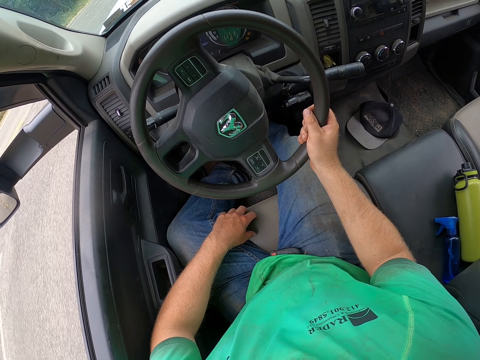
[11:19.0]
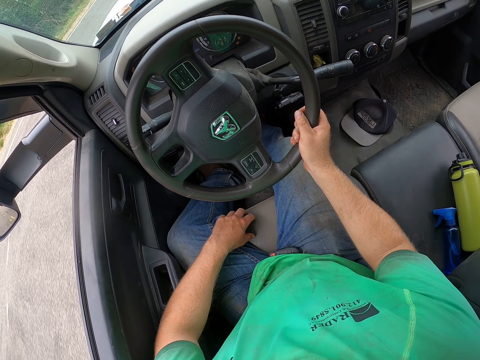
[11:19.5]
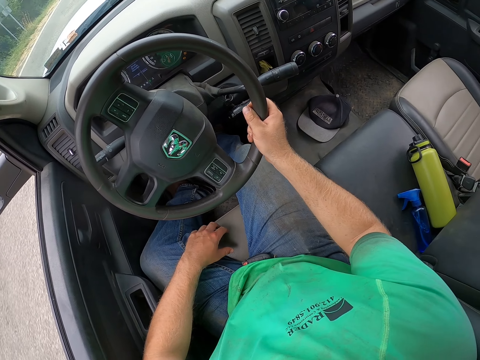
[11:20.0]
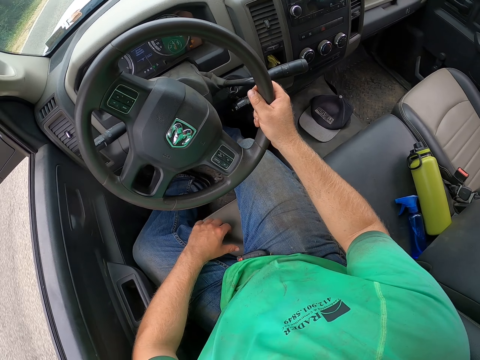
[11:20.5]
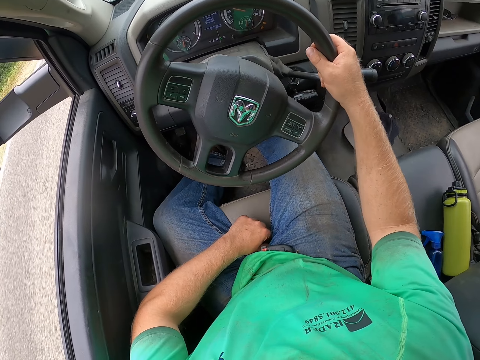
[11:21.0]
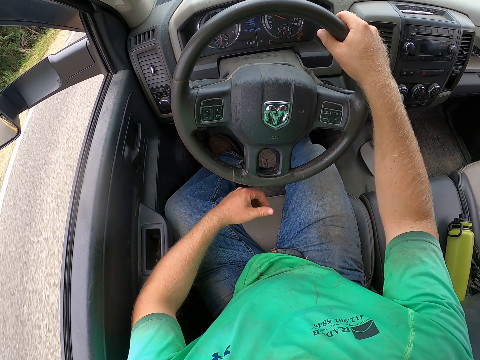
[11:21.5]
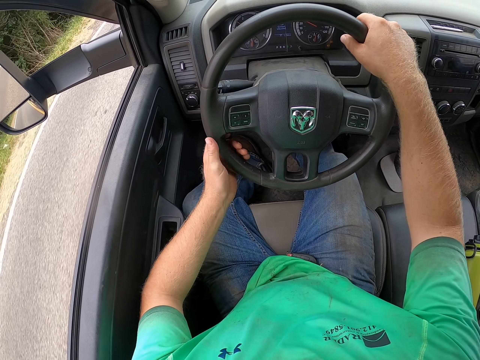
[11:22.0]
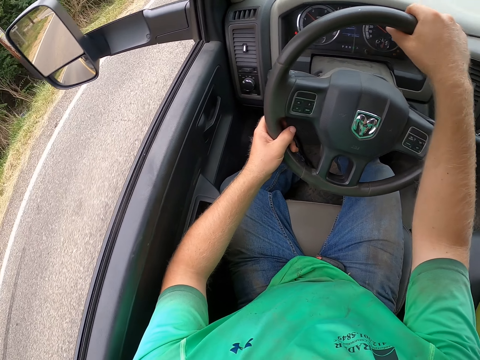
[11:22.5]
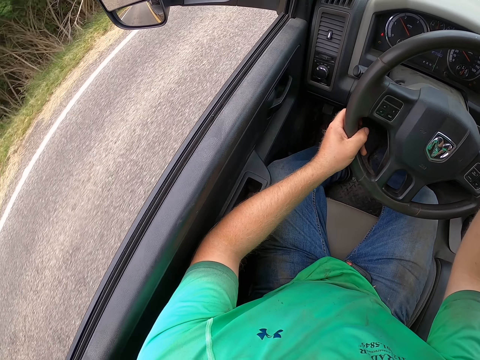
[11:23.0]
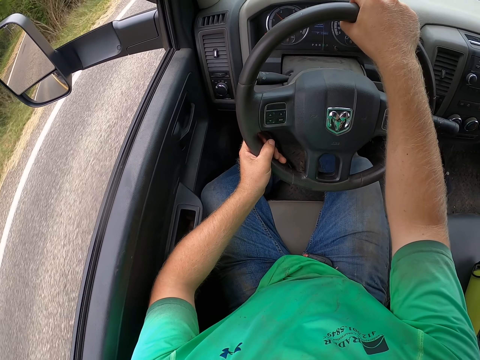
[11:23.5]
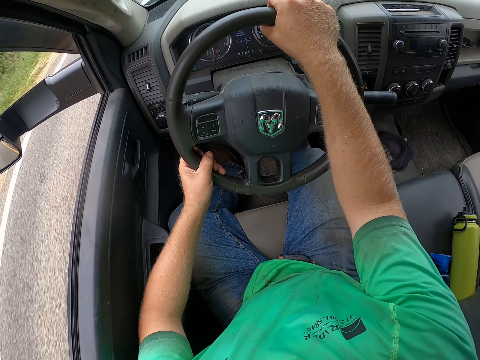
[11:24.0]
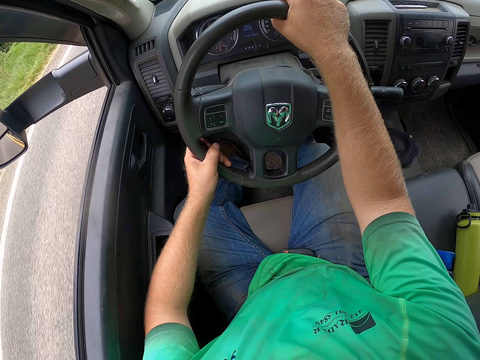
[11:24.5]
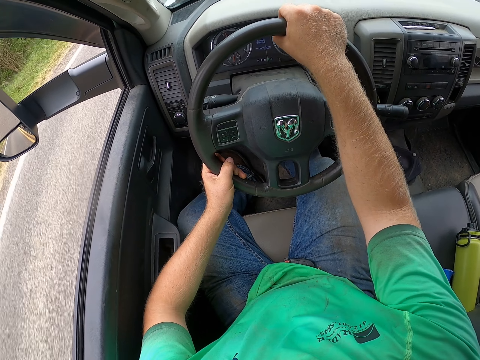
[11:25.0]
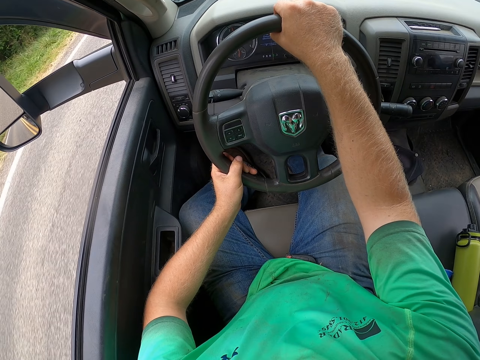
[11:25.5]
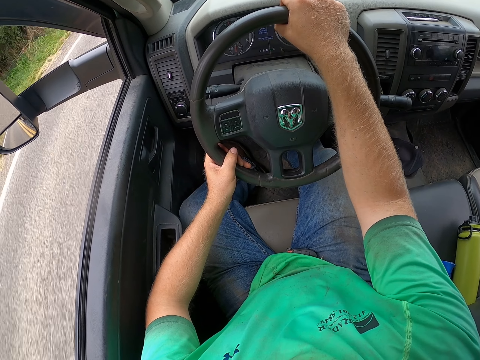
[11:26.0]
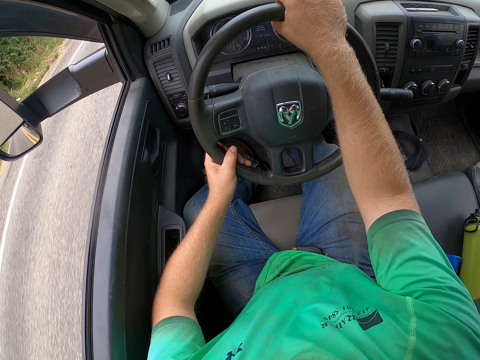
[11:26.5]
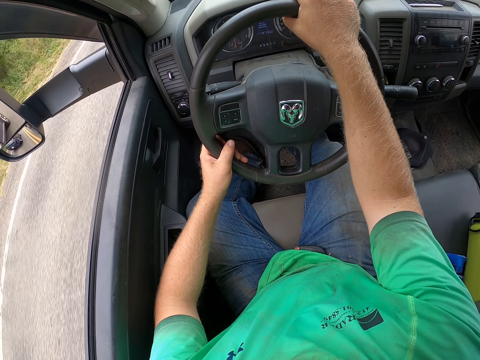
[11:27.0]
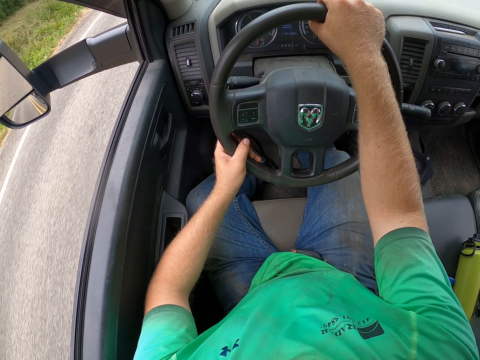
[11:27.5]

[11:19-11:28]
The camera wearer drives the truck with the steering wheel in both hands.

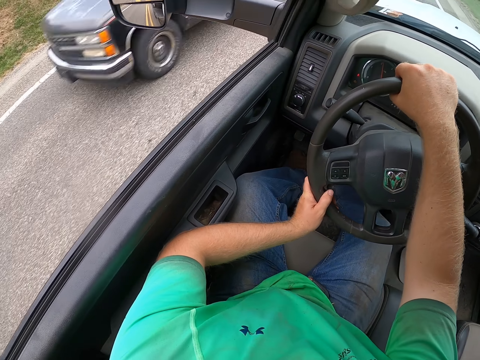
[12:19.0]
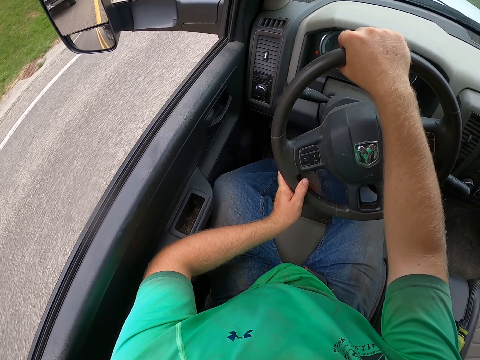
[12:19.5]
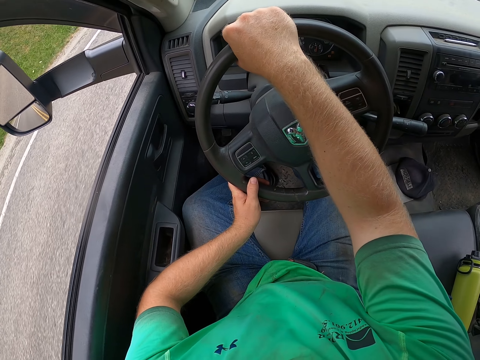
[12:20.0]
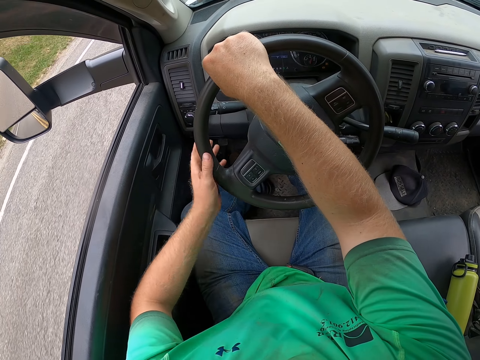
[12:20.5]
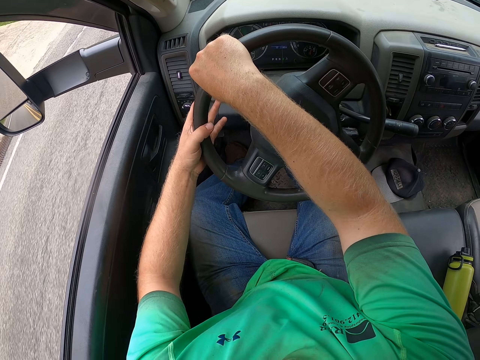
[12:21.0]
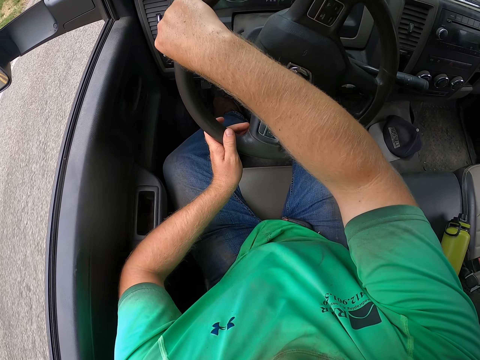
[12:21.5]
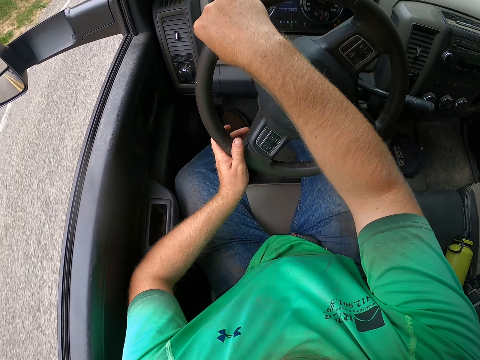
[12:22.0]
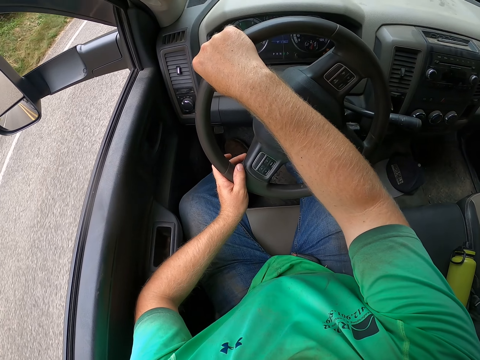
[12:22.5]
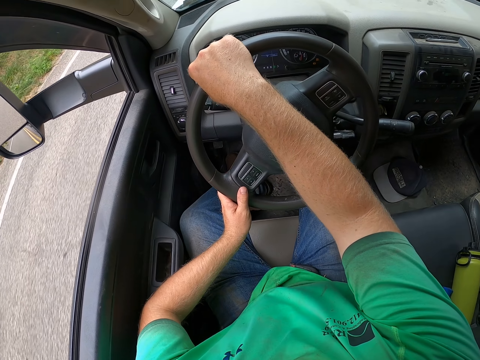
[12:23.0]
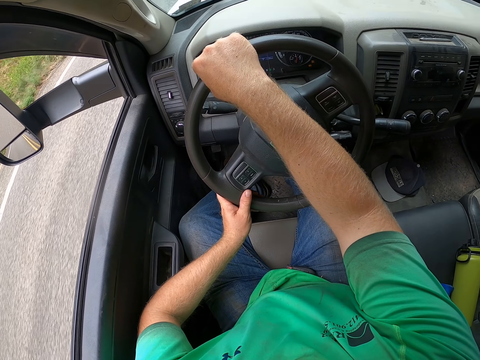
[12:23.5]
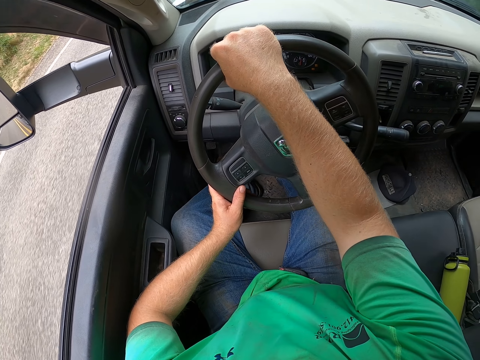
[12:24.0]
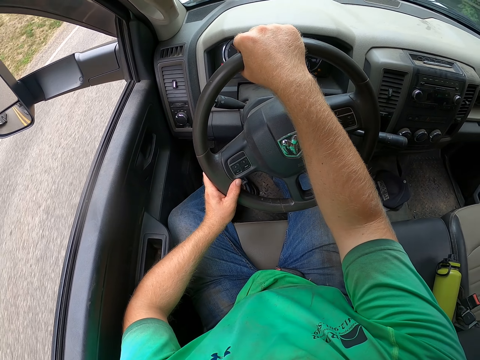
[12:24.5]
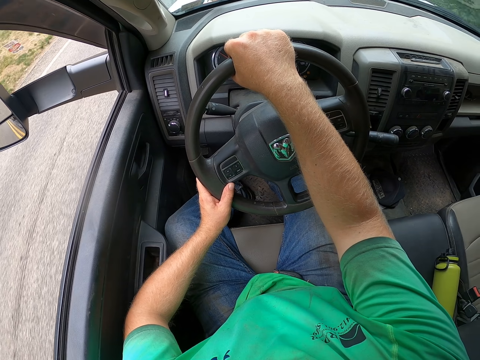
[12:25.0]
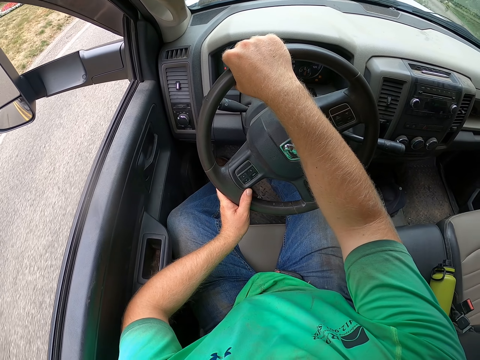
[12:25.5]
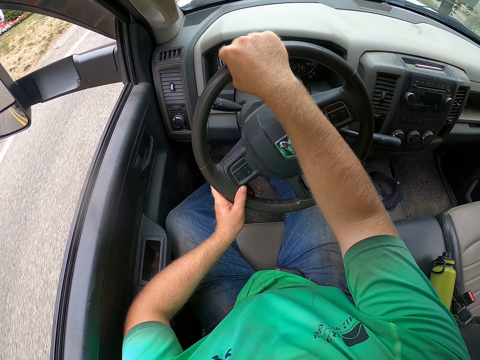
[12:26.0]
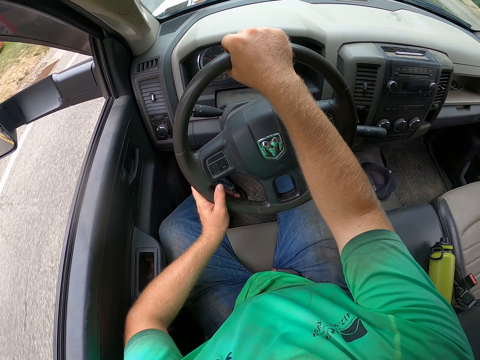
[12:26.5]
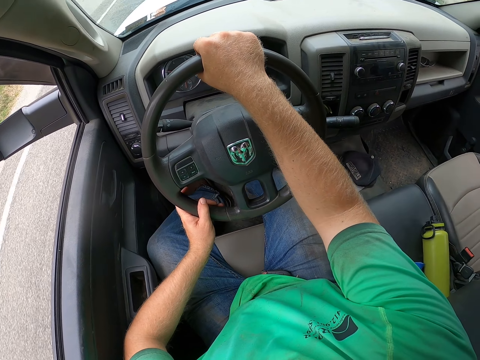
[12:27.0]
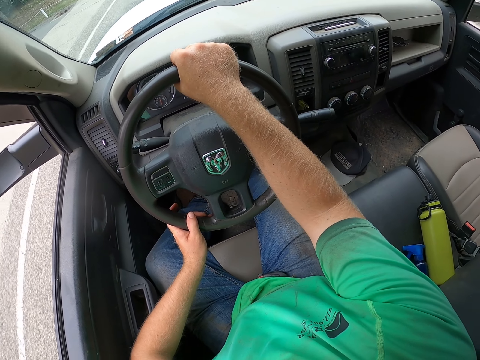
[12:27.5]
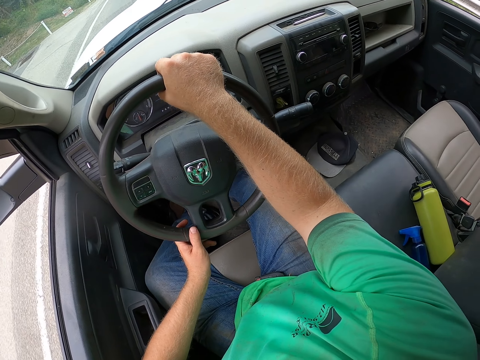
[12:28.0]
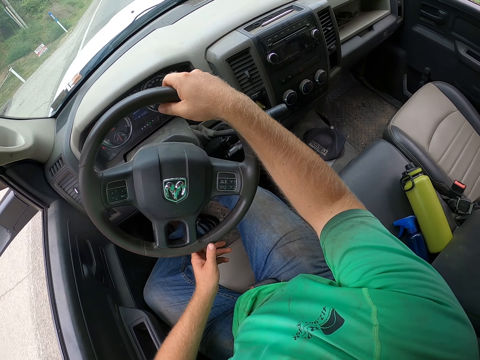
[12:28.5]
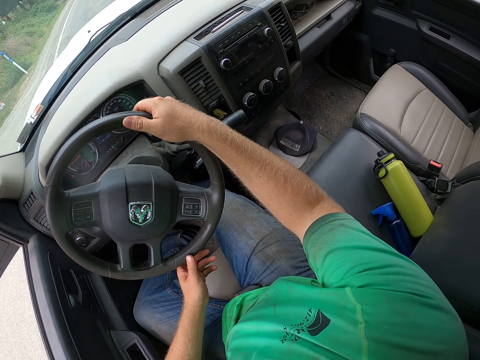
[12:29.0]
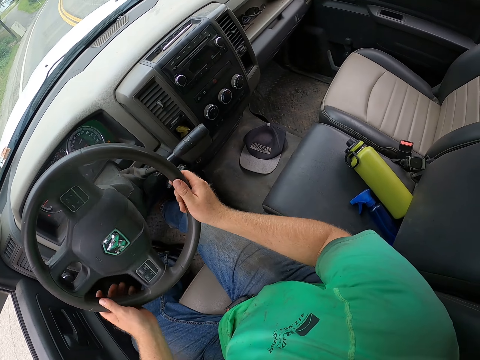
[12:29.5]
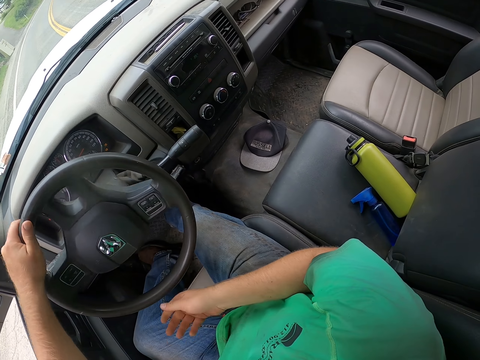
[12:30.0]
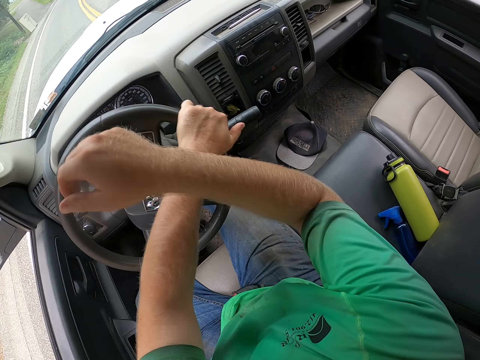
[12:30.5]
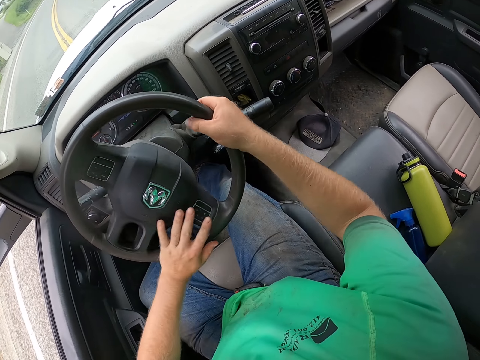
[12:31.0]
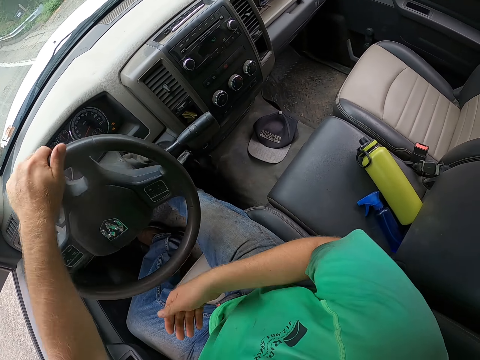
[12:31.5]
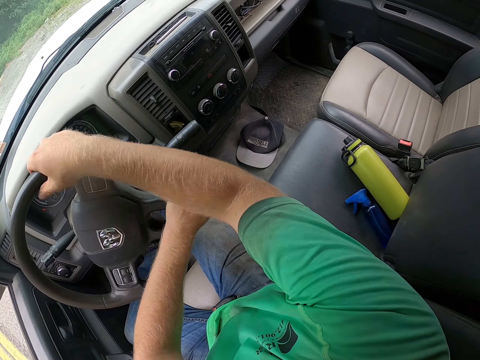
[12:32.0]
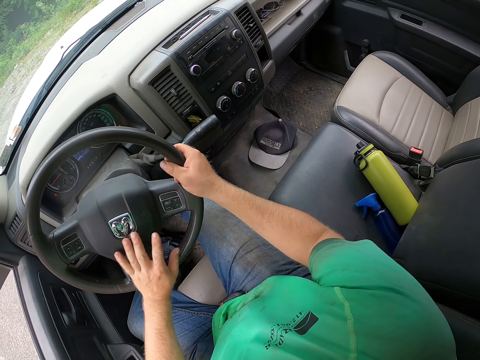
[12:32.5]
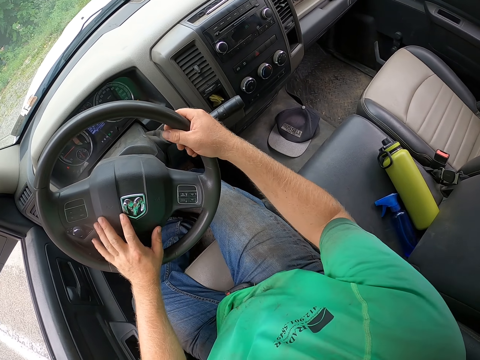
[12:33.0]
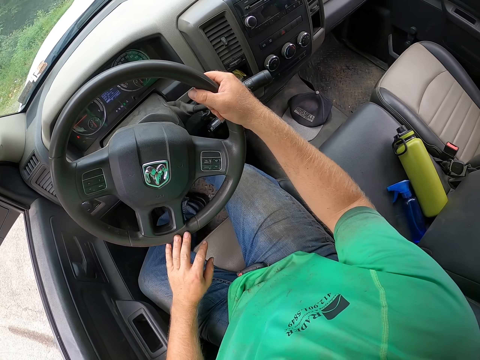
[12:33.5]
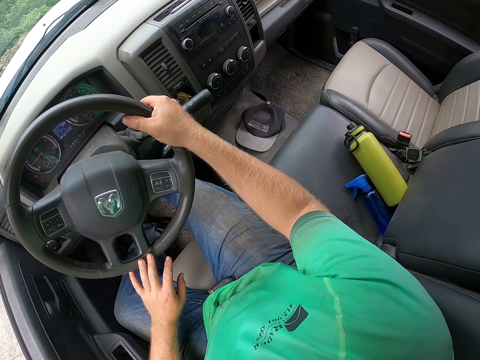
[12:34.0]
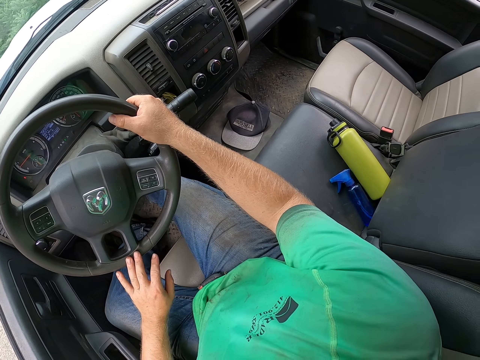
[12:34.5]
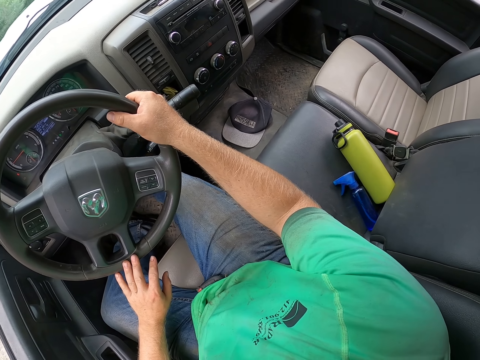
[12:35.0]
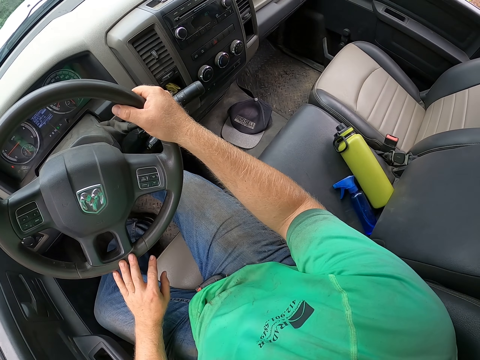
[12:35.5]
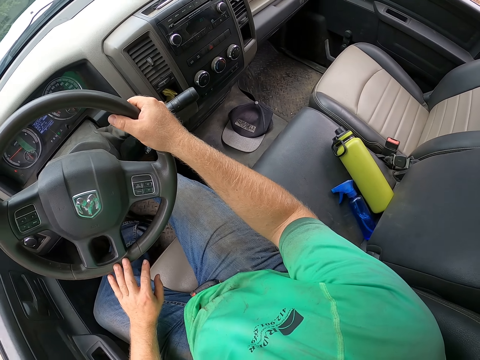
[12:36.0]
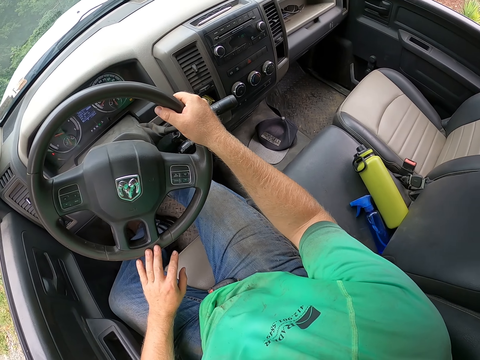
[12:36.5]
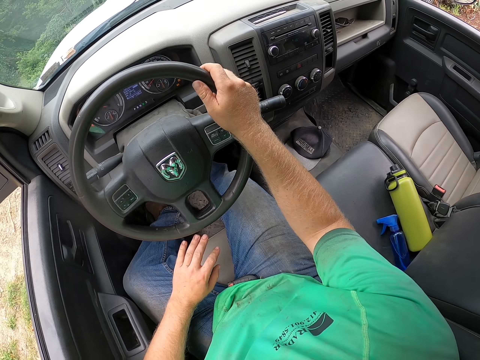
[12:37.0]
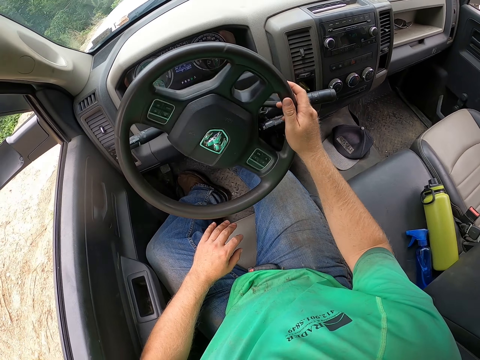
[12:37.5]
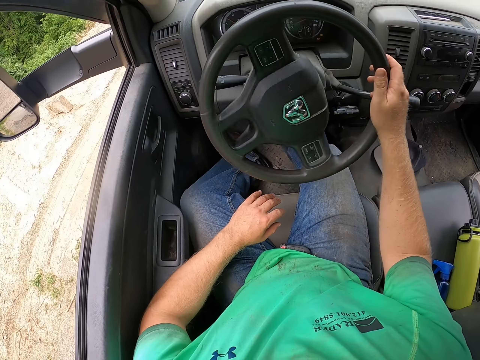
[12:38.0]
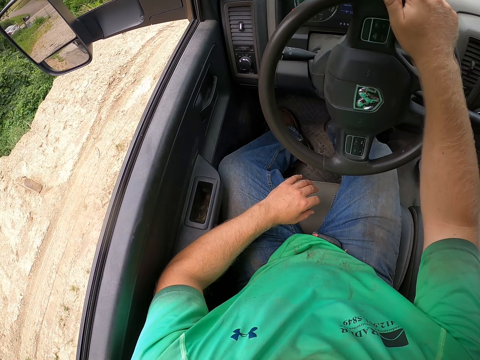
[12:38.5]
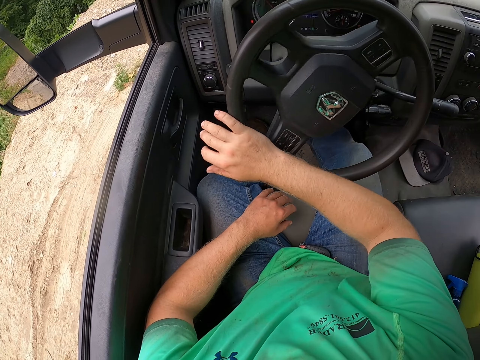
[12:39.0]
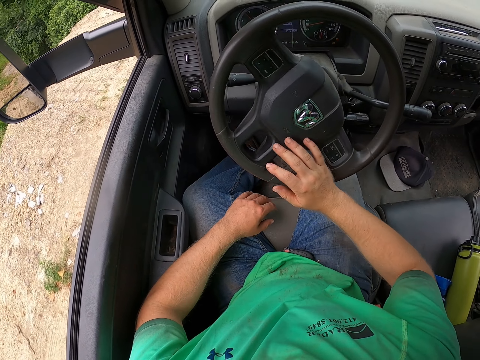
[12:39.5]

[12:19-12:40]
The camera wearer turns on the turning signal lever on the steering wheel with his left hand. He withdraws his left hand from the steering wheel. He drives the truck with the steering wheel in his right hand.
